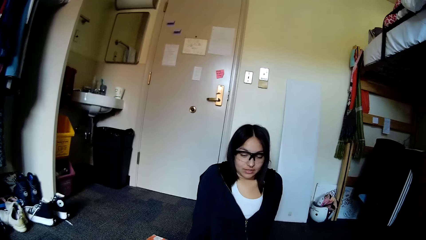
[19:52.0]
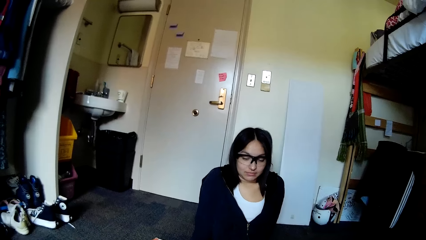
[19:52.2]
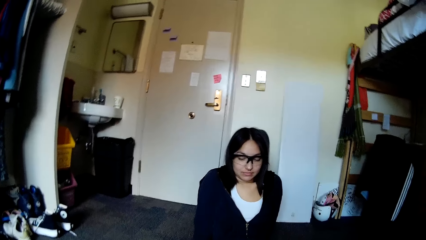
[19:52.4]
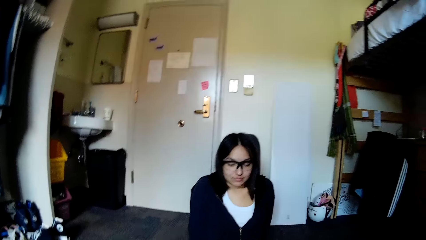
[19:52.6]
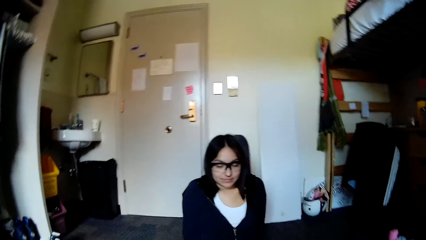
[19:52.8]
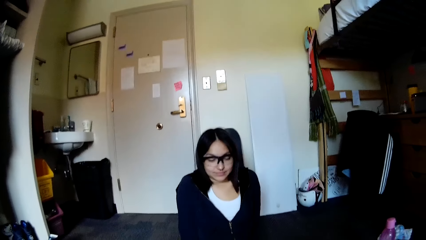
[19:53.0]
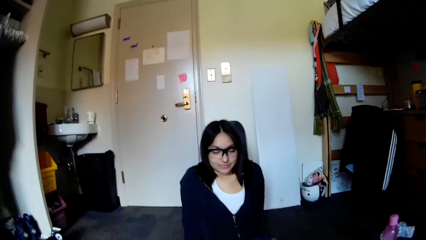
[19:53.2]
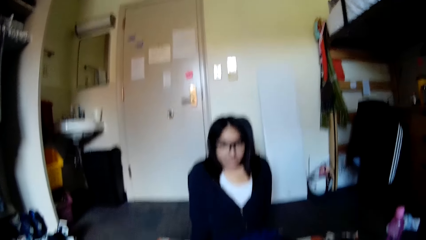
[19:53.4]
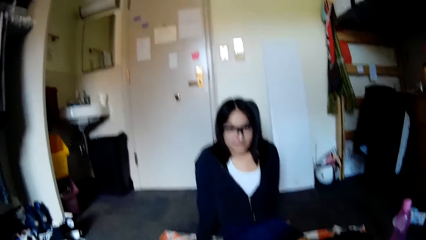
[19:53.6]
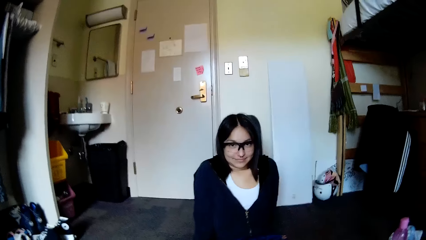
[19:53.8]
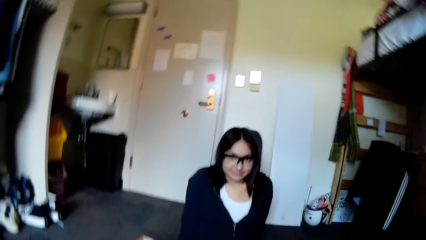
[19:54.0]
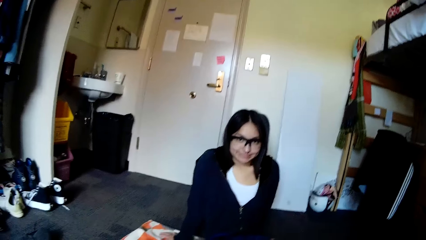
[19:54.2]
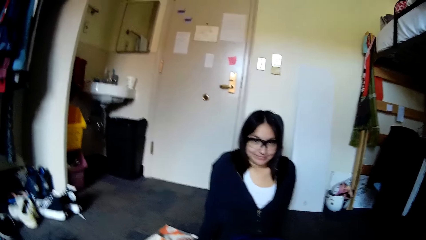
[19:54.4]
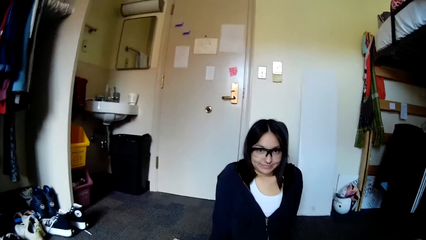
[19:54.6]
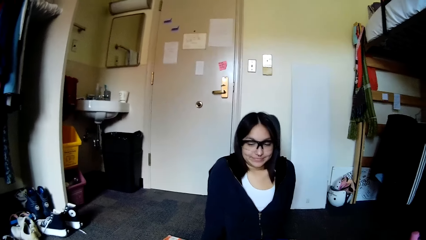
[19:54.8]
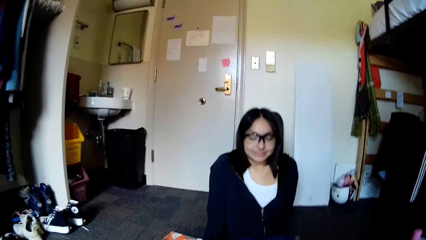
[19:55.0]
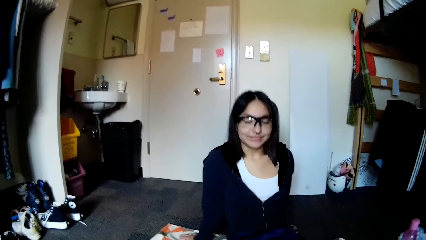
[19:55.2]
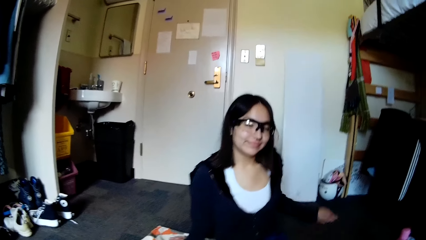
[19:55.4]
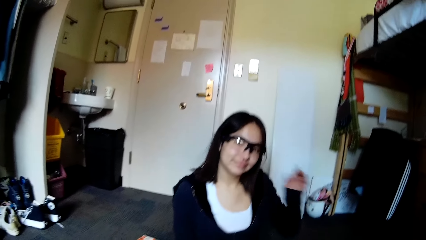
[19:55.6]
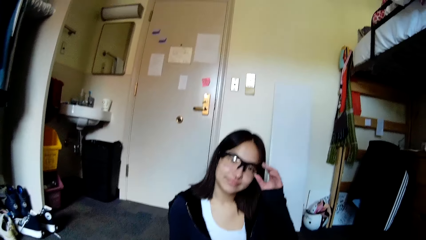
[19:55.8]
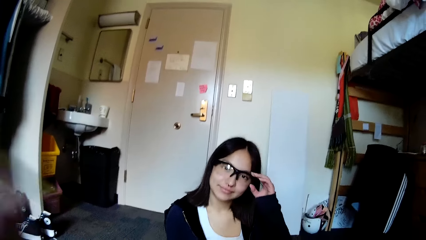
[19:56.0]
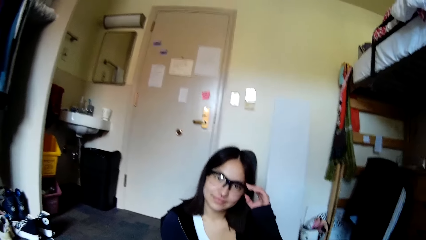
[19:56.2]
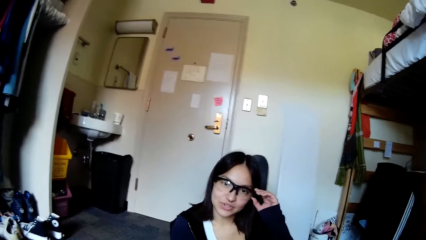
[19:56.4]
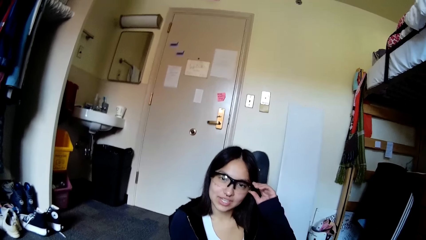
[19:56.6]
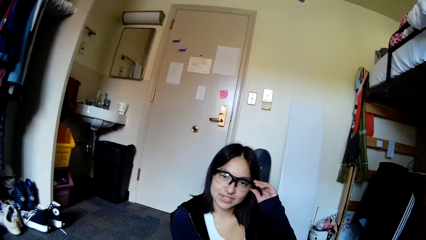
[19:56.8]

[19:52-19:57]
The camera wearer speaks with a person.
